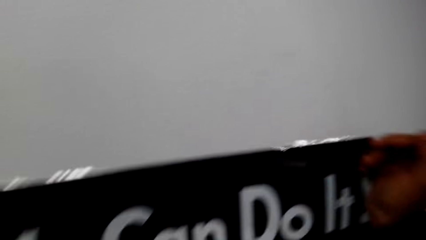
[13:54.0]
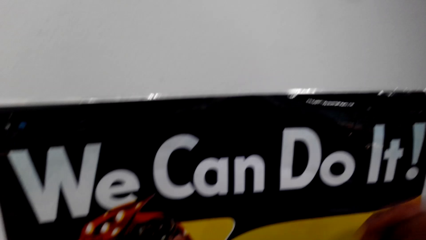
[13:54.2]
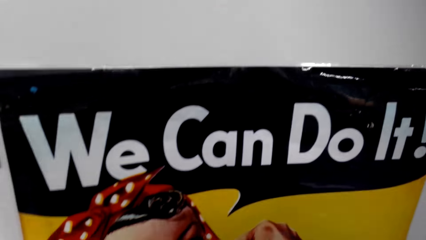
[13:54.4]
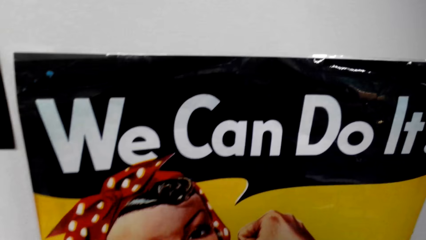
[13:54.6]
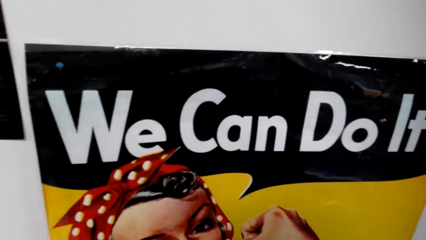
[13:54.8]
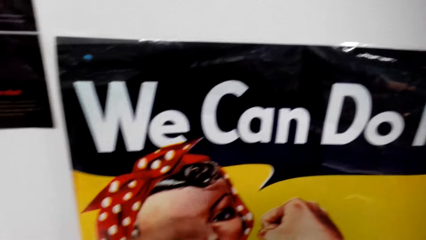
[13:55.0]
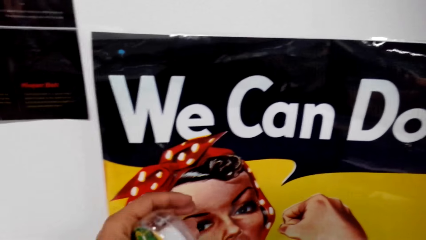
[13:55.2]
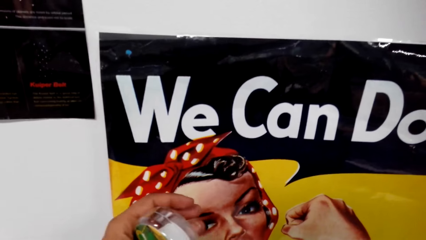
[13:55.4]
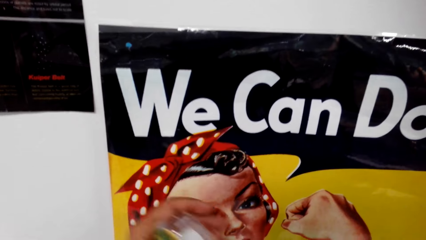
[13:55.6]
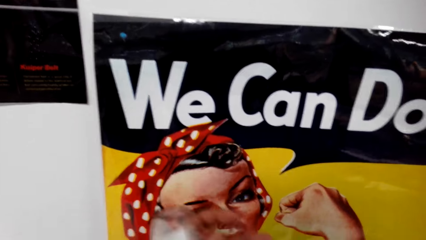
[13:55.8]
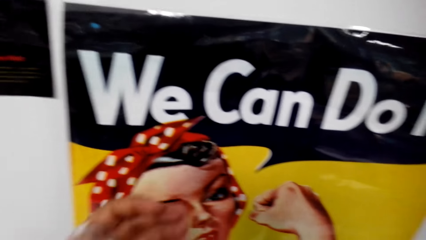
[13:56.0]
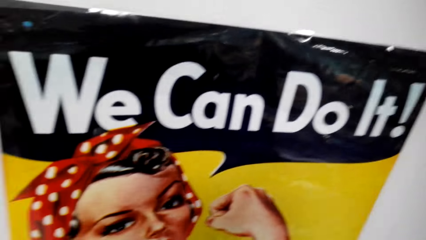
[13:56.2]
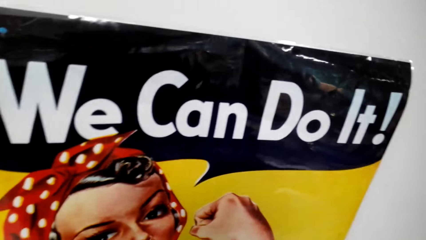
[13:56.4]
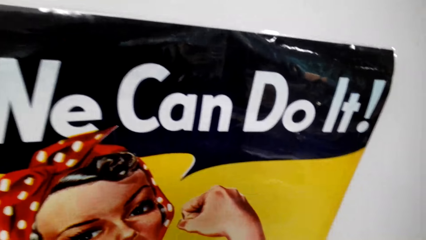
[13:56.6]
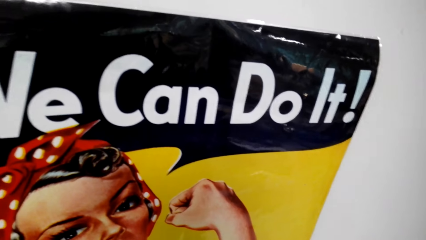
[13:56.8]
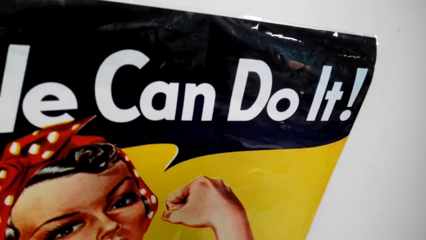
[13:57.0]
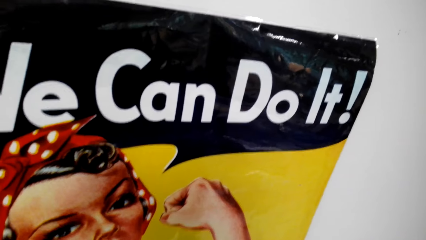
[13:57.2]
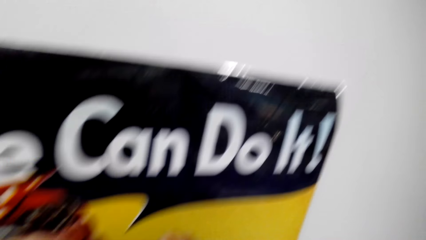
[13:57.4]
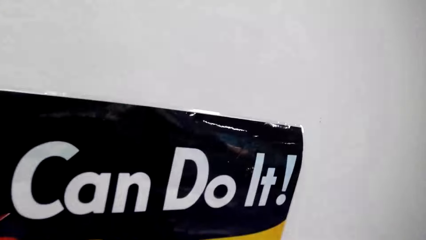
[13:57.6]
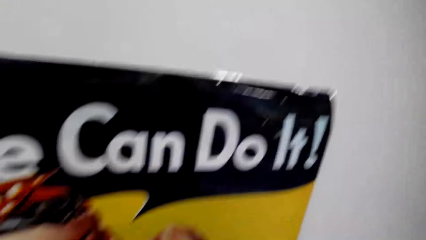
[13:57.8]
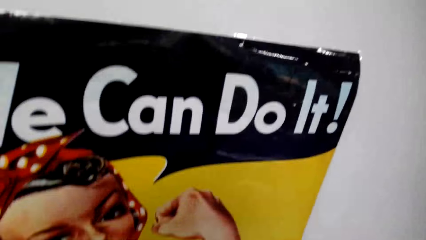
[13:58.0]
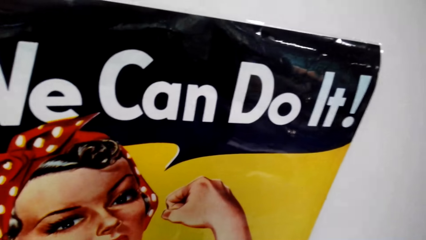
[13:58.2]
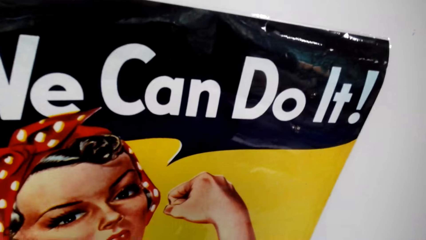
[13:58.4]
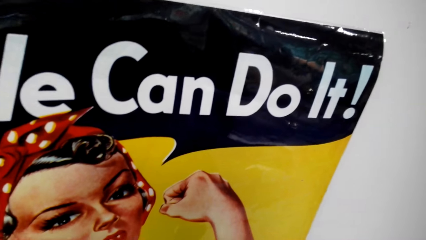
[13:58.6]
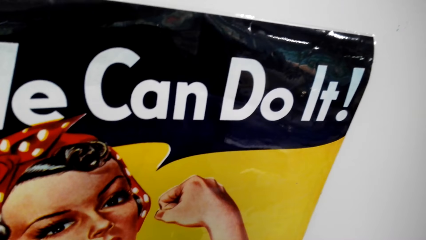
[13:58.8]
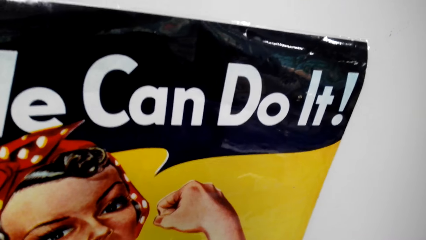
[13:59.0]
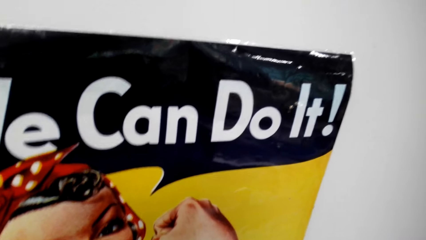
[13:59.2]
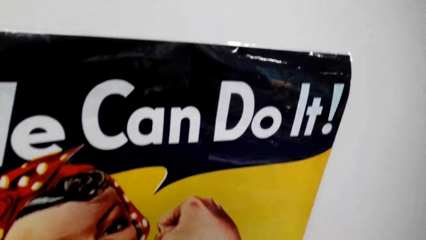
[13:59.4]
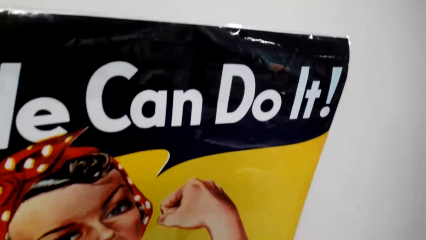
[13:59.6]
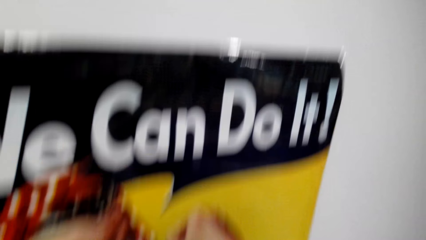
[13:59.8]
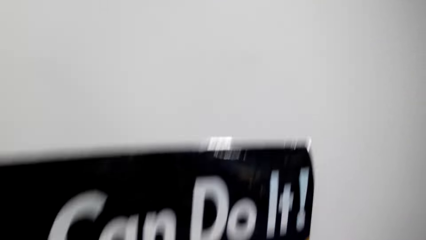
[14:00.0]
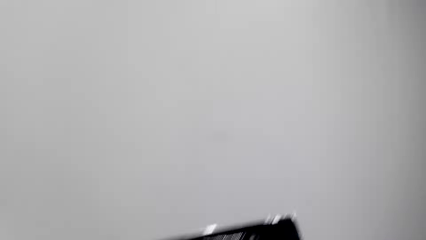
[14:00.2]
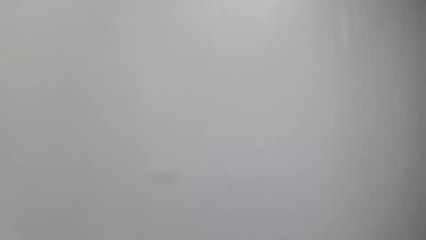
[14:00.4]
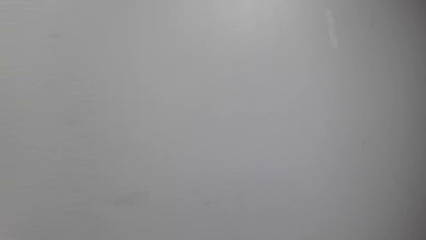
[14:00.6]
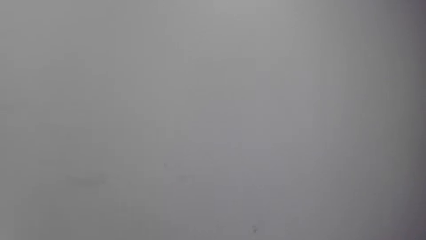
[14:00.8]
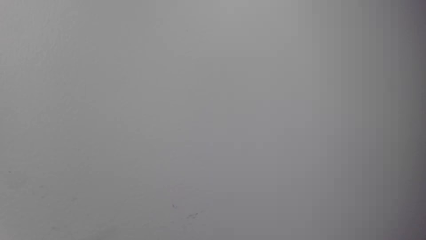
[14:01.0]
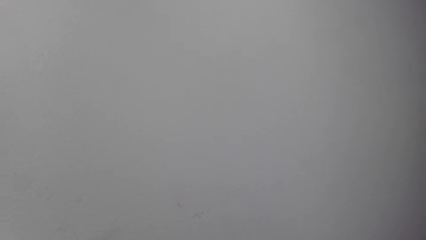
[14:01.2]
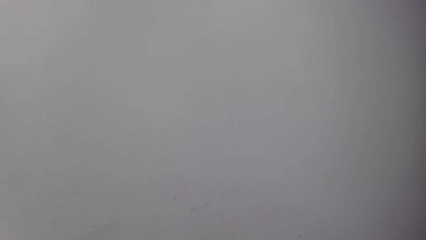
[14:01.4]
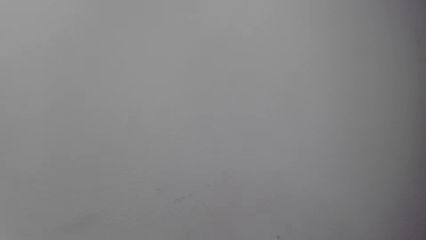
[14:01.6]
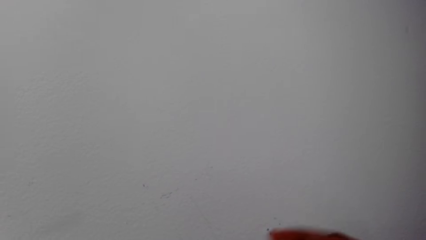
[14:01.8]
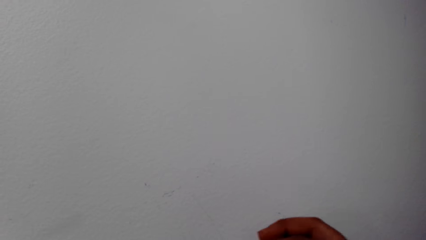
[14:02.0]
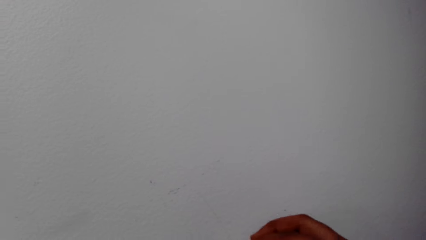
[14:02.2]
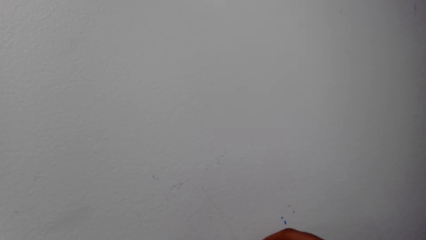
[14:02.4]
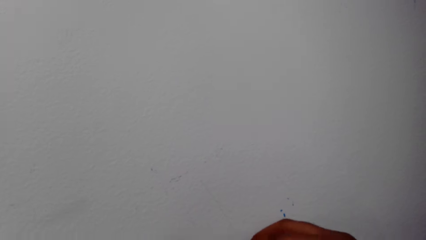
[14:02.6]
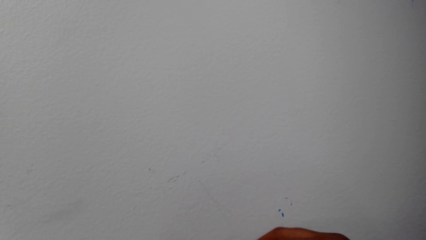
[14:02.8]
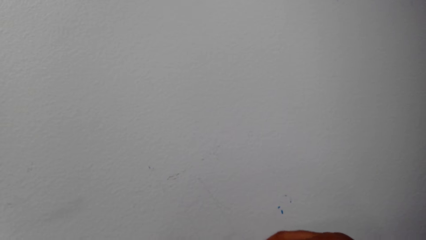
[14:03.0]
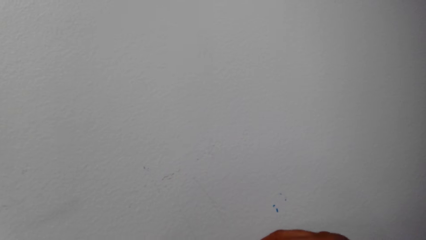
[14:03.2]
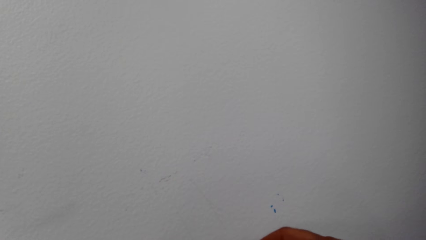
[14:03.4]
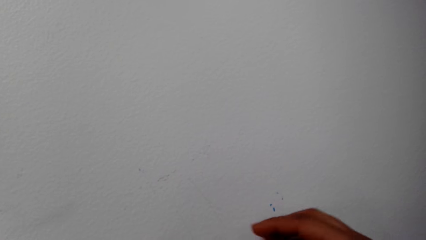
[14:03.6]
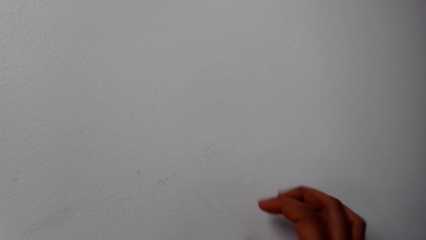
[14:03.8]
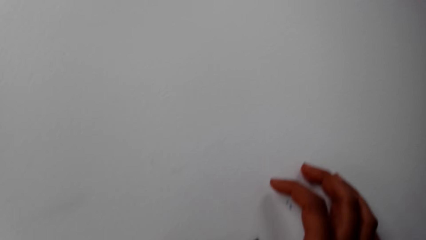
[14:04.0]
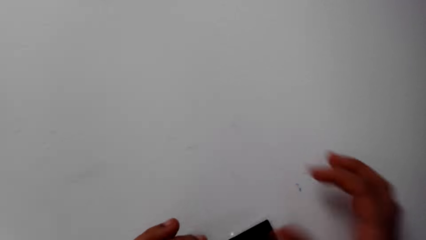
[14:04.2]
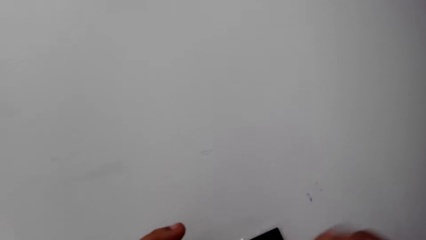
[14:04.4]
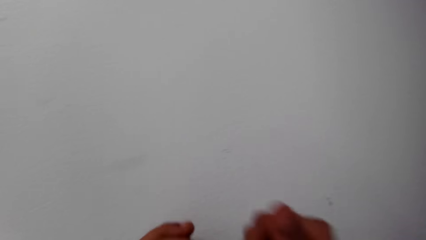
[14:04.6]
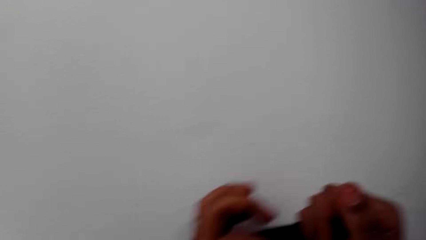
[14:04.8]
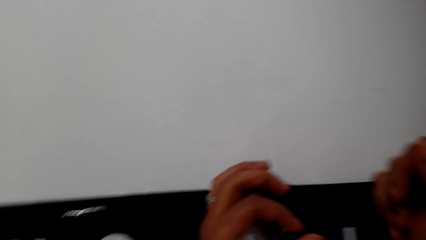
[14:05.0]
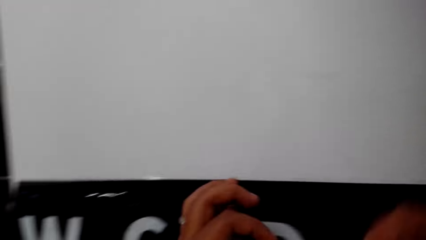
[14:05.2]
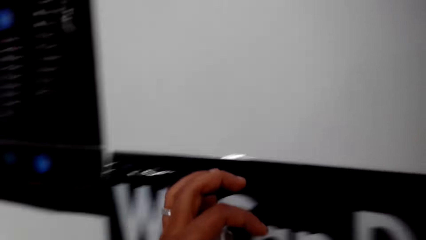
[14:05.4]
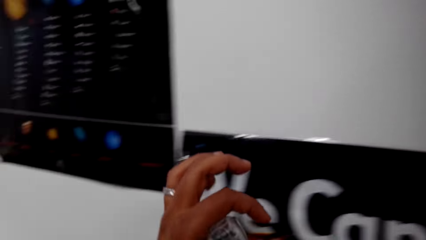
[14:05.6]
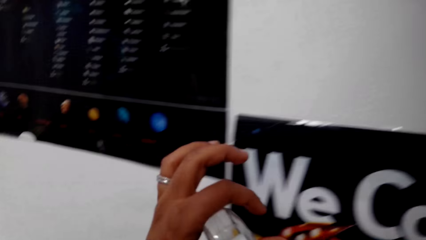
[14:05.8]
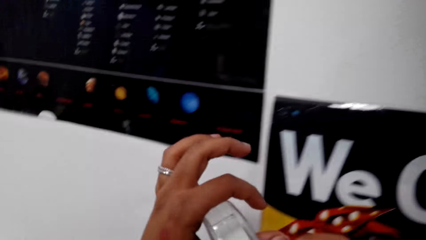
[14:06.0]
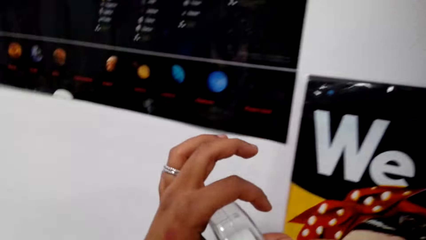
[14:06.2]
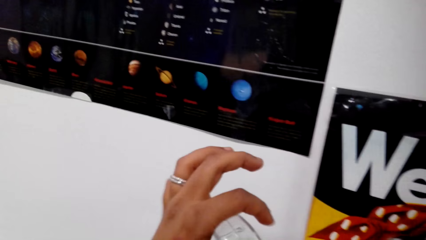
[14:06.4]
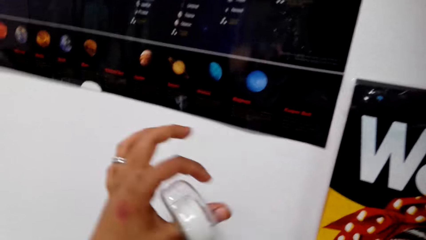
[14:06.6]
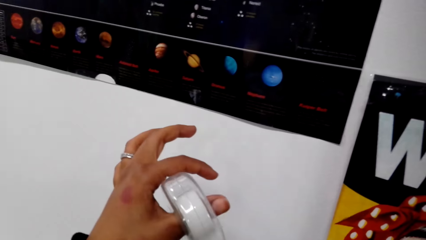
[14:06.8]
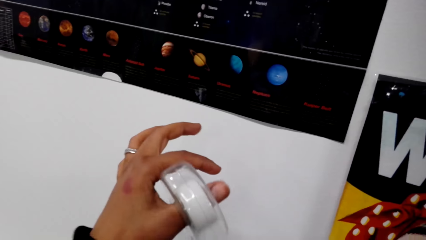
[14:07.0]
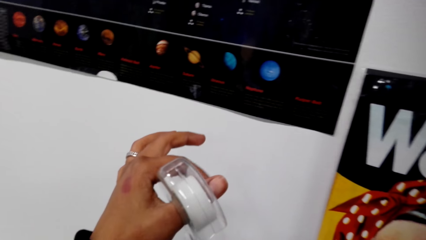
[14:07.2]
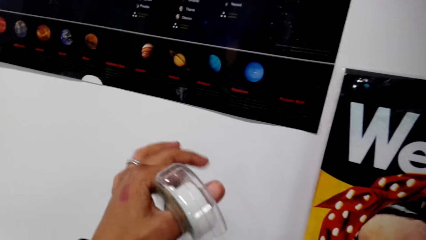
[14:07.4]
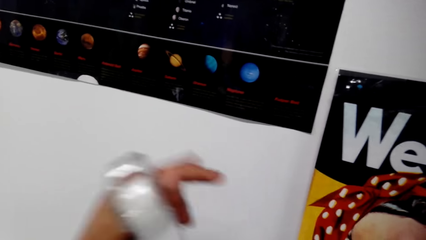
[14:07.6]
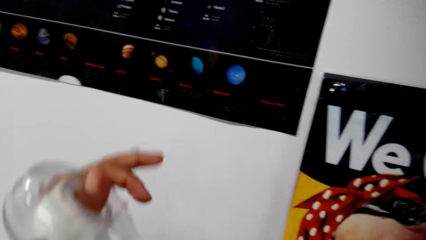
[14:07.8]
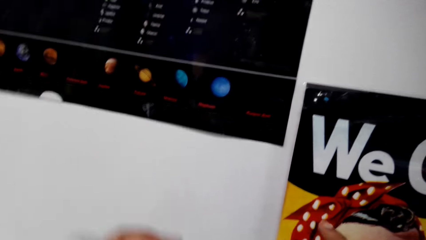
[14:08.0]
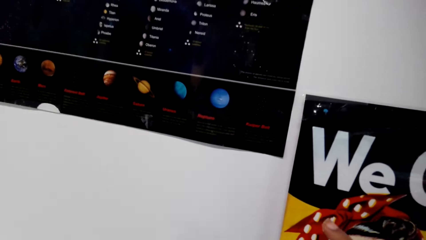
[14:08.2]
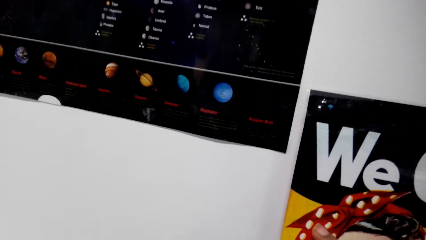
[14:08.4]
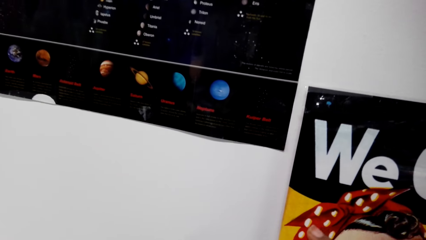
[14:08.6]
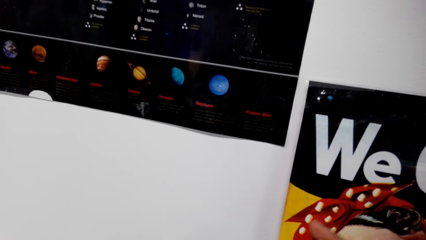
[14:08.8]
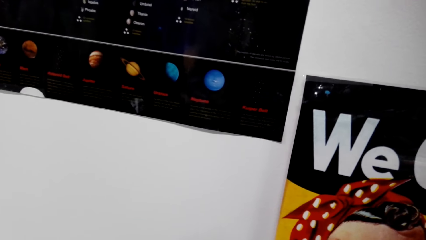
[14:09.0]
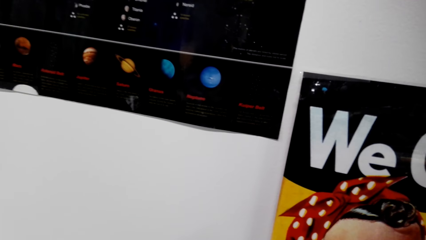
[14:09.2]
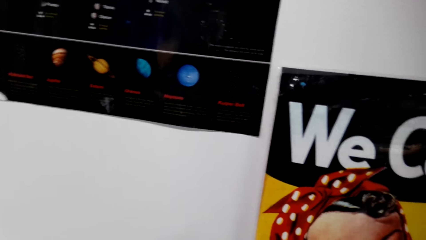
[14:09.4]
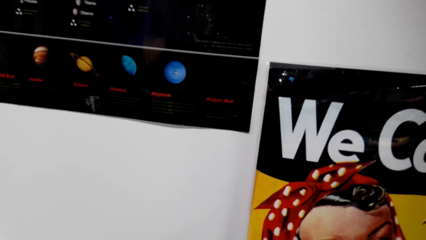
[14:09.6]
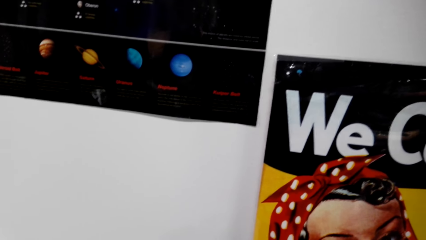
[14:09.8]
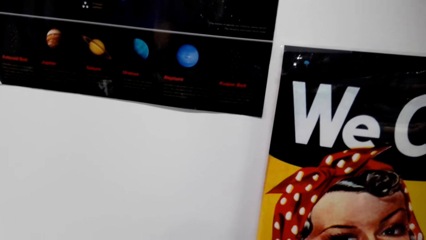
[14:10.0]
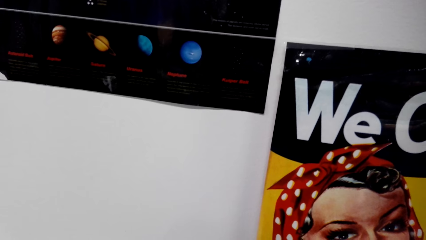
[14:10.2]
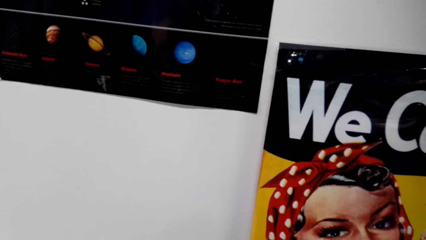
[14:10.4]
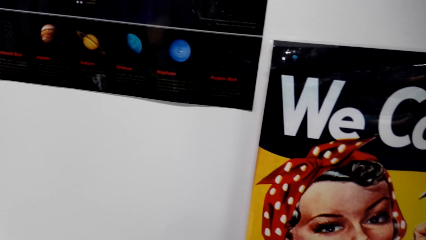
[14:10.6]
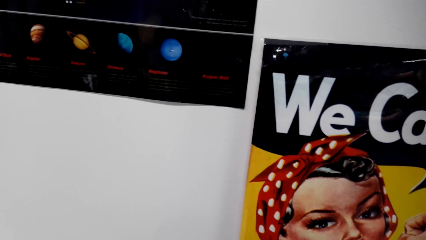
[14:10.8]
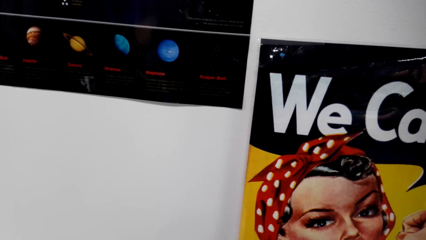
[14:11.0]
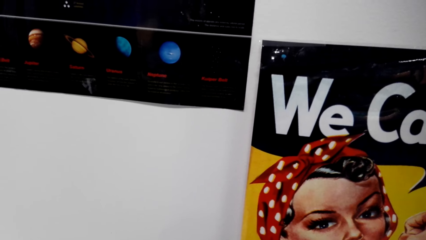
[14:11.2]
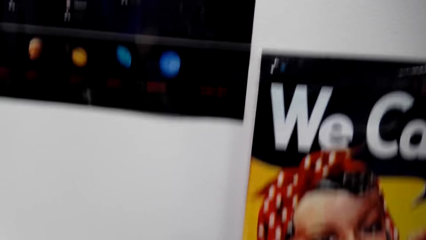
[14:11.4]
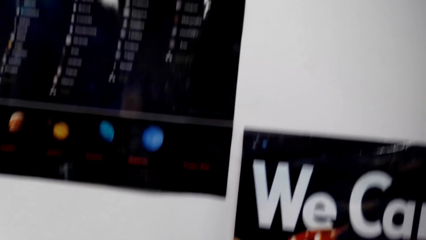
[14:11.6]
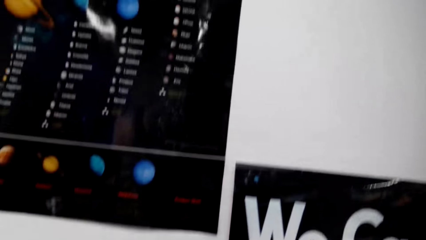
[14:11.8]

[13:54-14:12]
The camera wearer cuts the cellotape. They attach the paper roll or poster to the wall with the cellotape. They look around. They cut the cellotape. They tape the poster on the wall.
